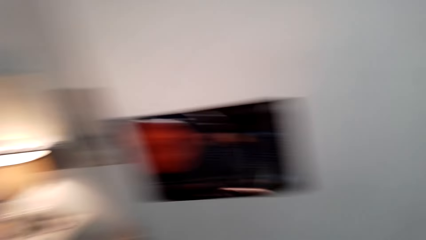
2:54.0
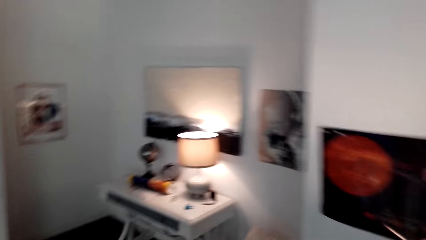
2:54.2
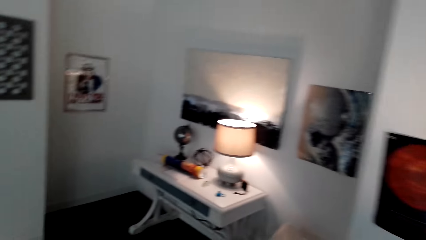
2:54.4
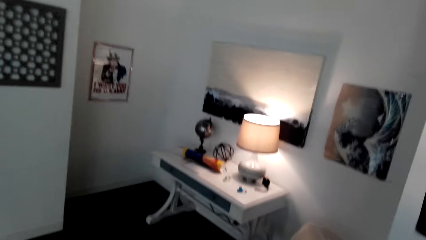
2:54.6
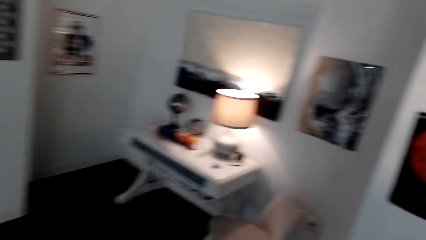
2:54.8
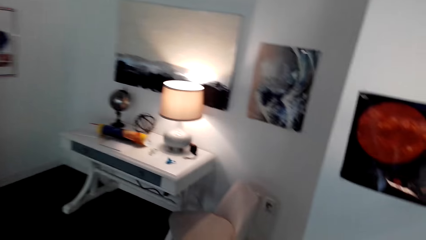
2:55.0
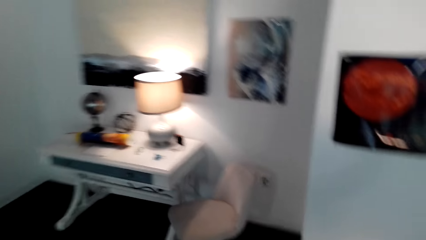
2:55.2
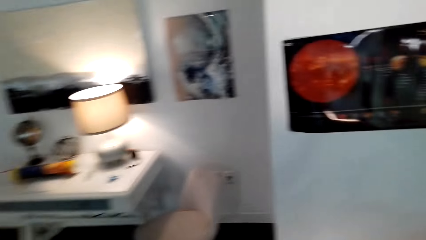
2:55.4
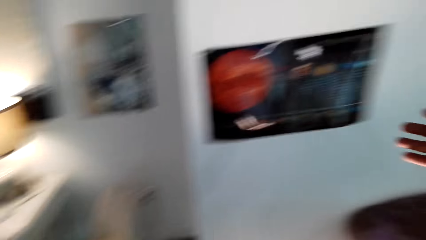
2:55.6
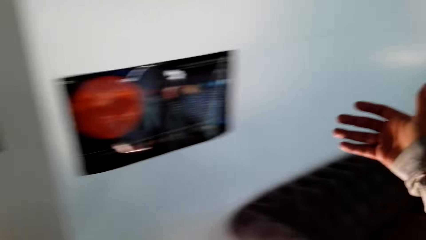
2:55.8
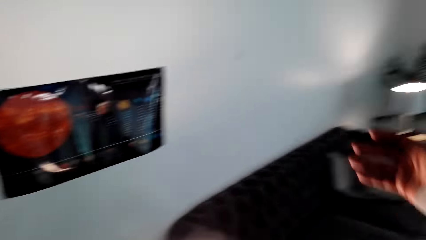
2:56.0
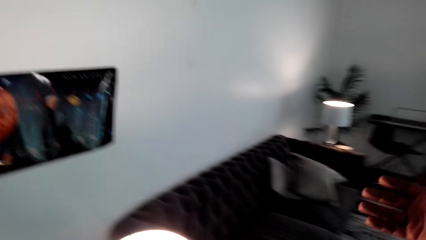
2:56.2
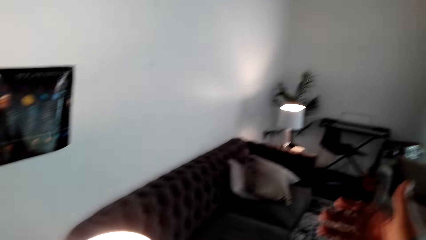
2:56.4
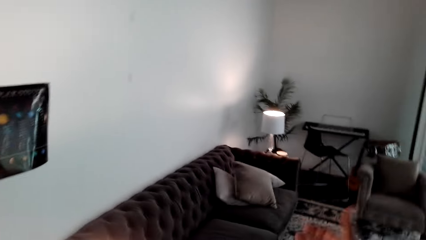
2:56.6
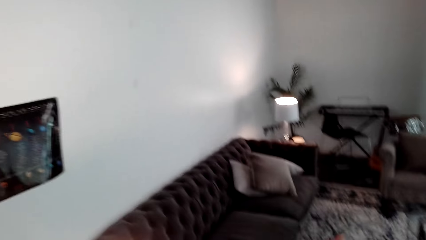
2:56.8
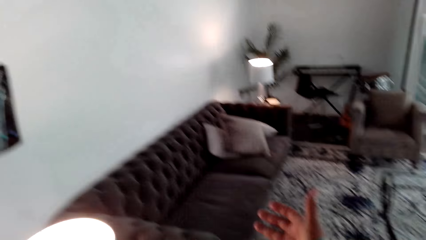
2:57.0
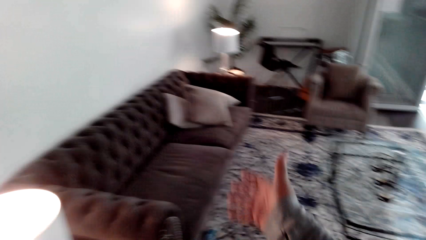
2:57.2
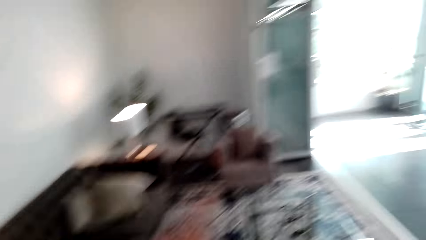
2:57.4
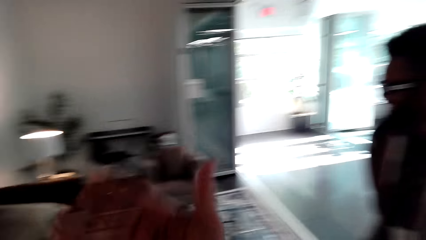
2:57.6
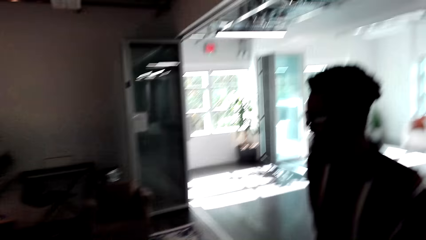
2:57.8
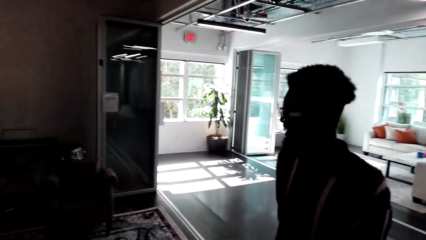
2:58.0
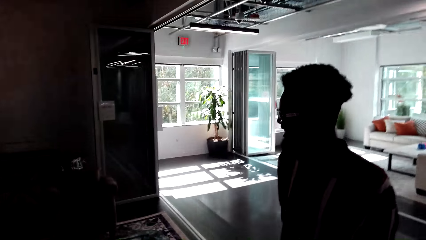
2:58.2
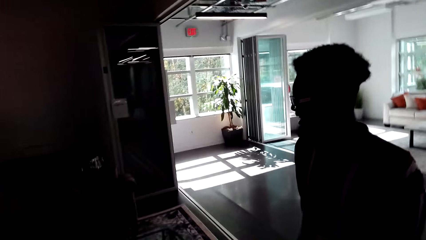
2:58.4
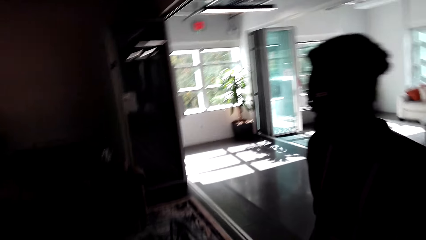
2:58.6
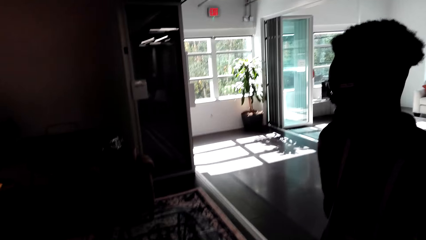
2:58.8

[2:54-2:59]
The camera wearer moves an arm.

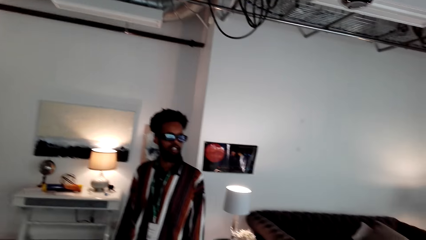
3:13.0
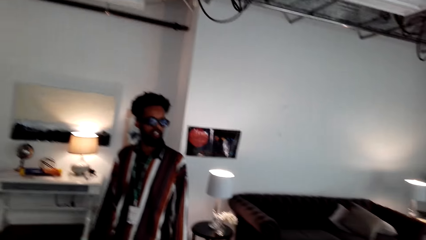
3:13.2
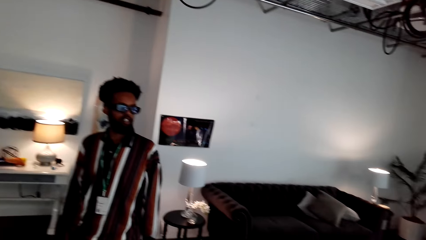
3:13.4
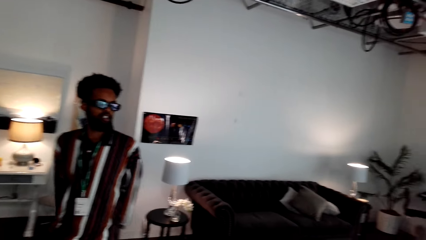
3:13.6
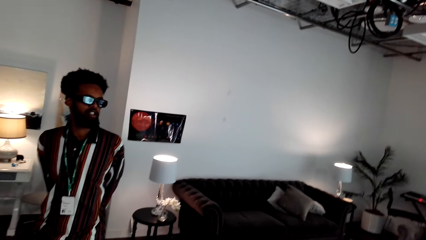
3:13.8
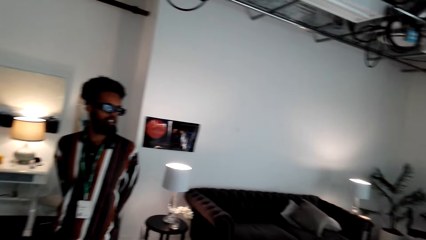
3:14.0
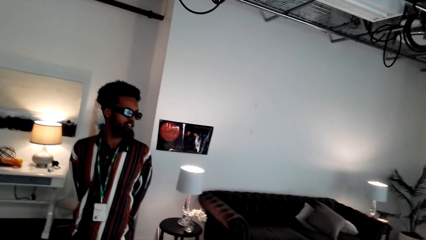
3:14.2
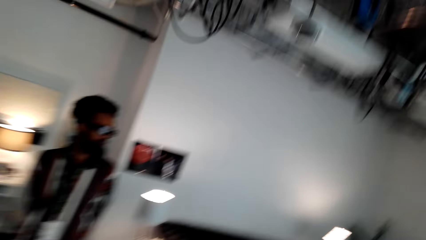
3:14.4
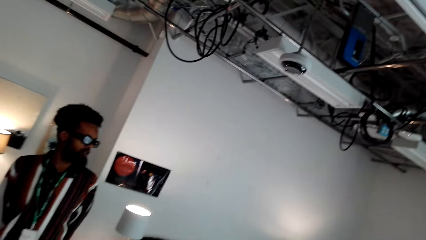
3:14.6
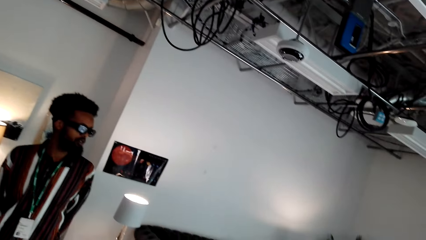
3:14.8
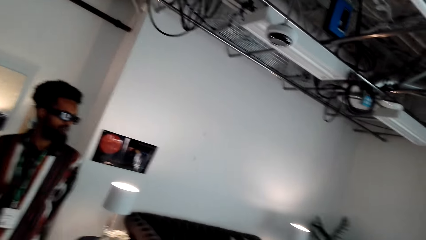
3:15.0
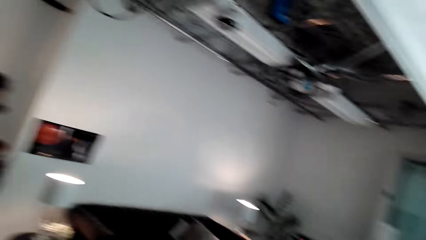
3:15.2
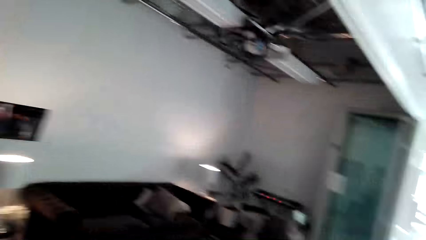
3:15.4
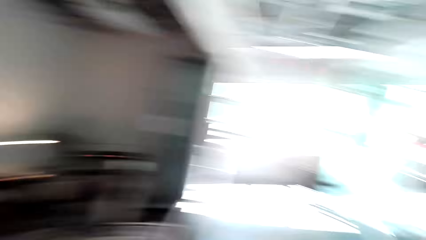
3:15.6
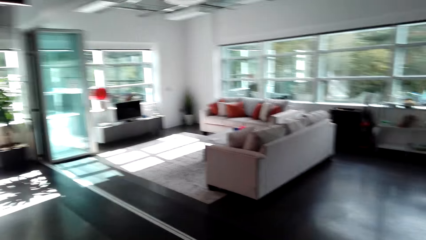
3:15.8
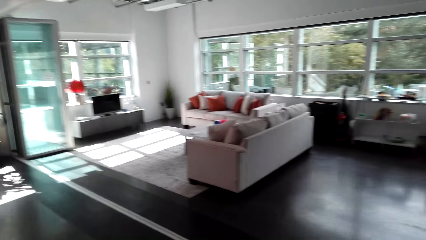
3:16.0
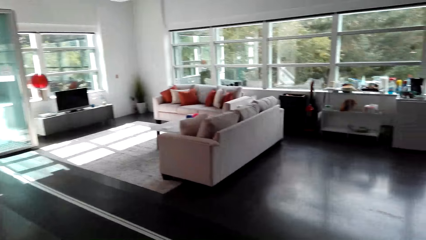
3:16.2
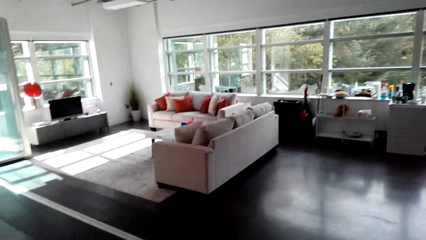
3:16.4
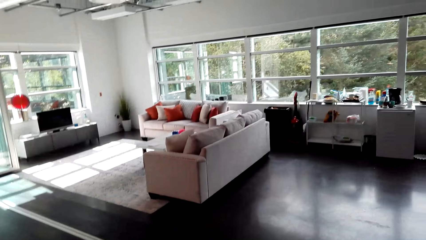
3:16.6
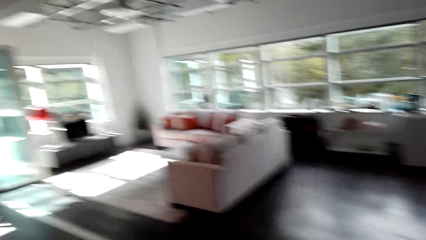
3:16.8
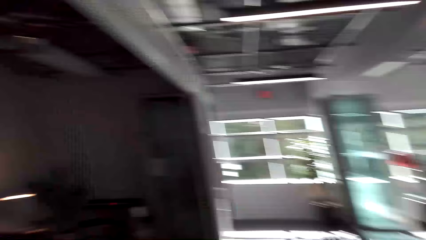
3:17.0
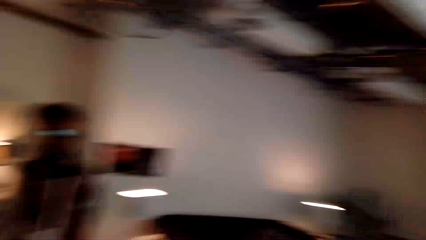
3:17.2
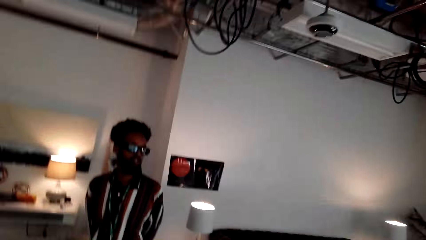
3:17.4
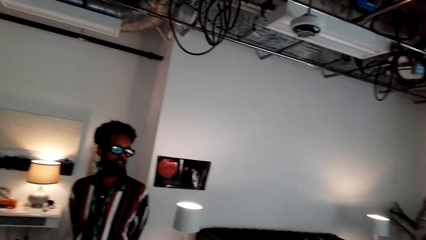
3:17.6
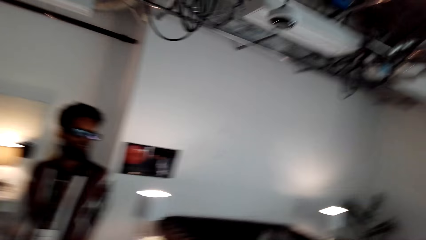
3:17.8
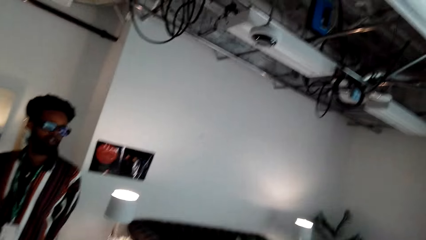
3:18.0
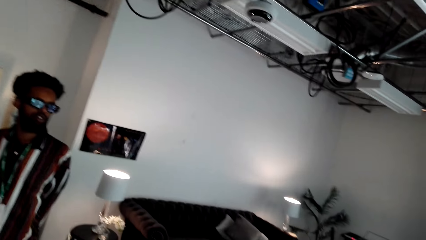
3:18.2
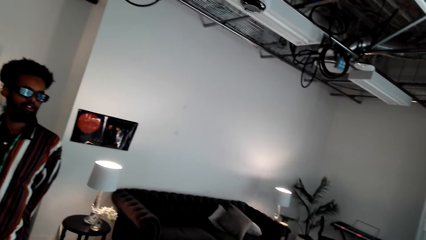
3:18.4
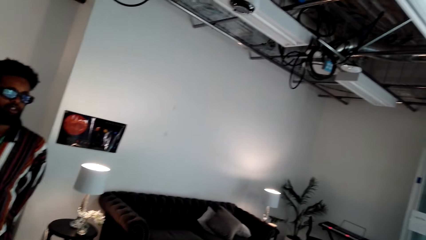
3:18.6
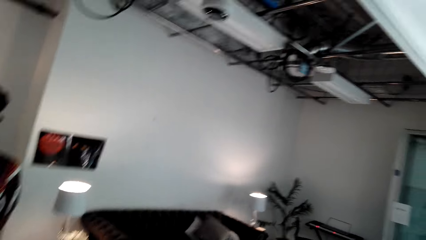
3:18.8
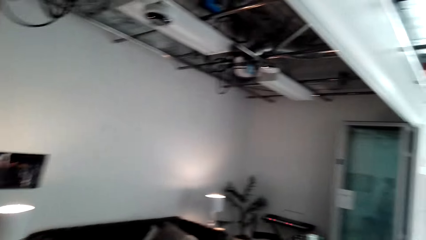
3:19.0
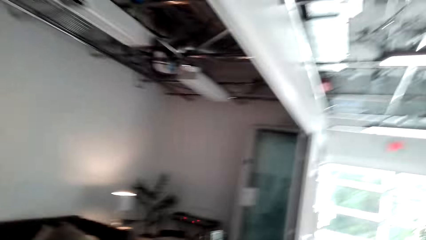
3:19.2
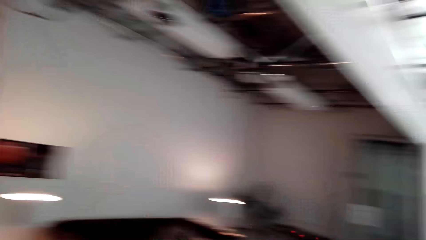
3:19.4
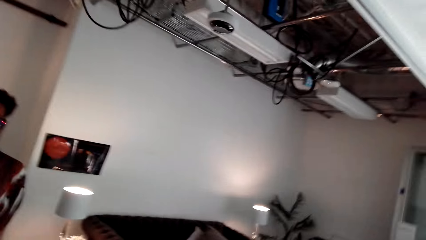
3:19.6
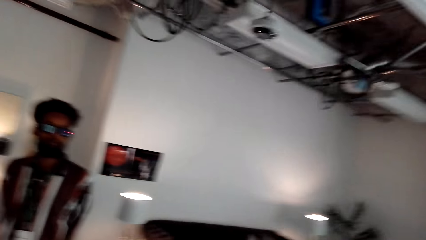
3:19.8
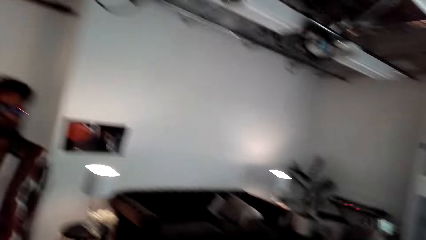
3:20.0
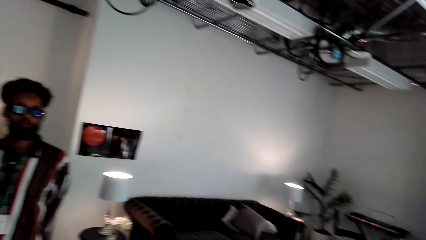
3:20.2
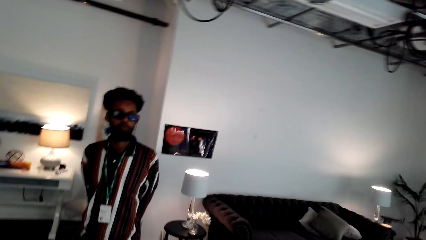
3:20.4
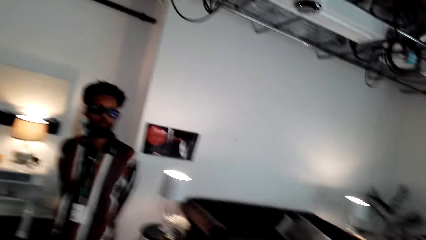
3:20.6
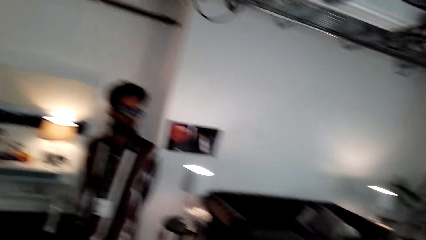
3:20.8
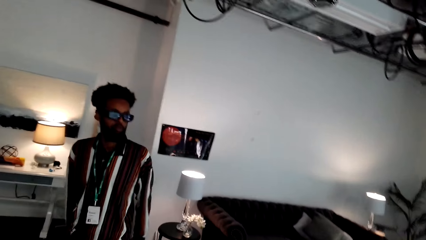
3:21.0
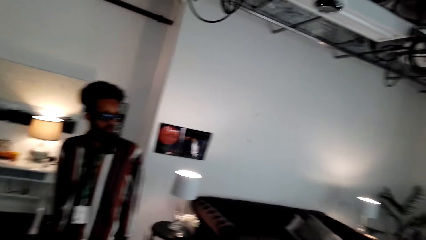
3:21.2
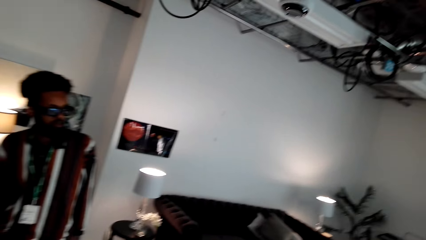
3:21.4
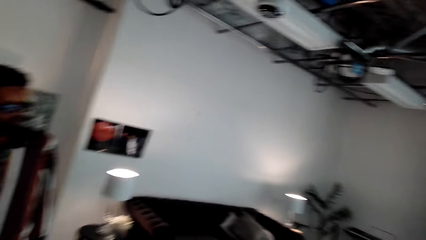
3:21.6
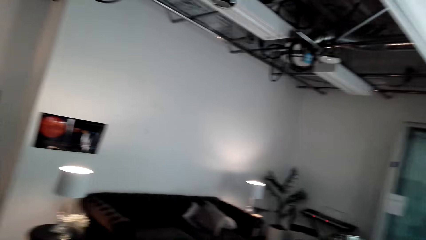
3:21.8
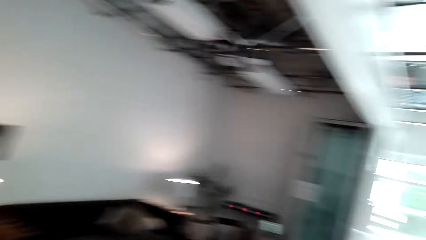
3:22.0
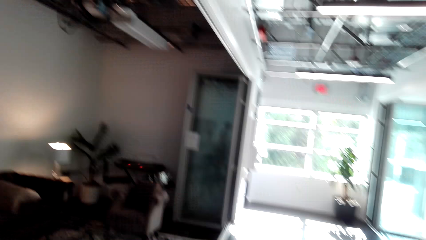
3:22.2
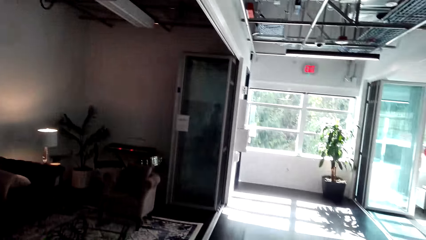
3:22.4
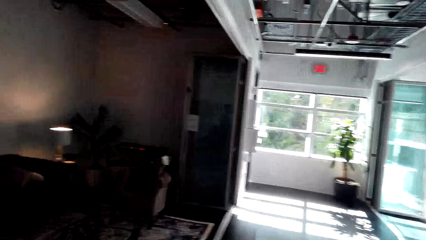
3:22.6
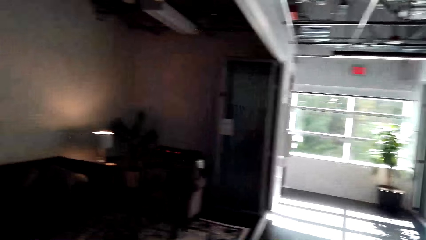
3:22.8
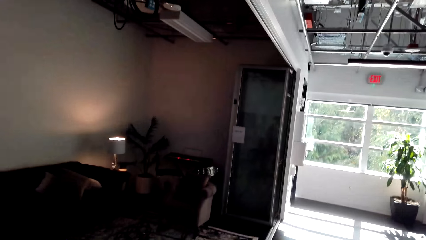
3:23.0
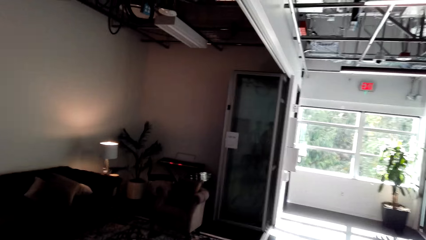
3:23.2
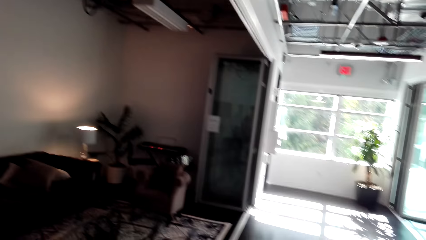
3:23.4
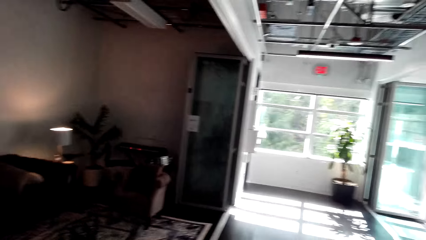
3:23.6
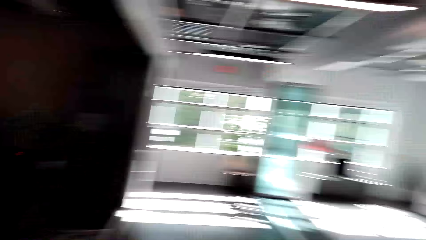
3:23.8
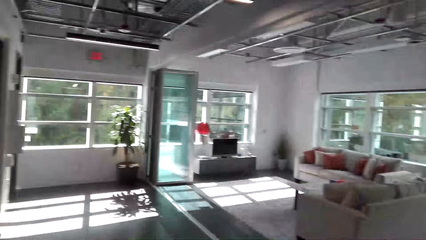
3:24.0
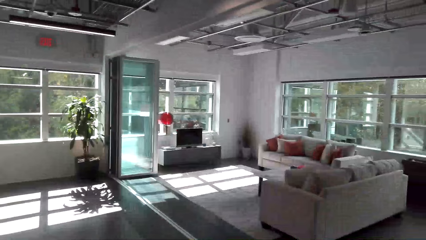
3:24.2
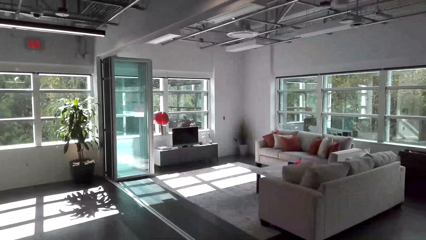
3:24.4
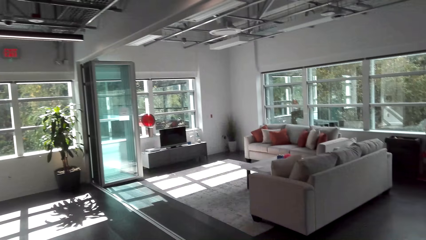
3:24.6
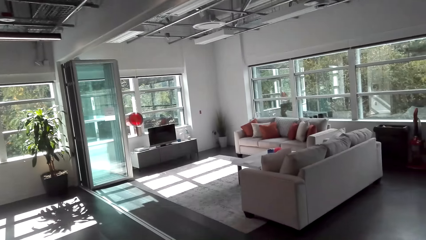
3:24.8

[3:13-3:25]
A man speaks. The man speaks again.
